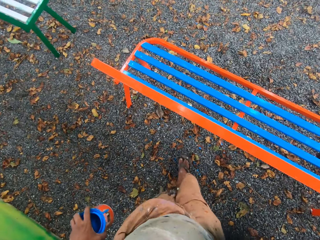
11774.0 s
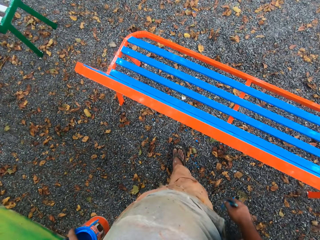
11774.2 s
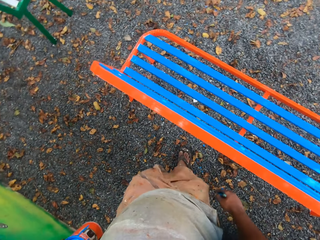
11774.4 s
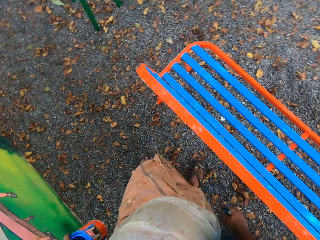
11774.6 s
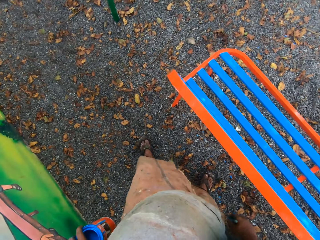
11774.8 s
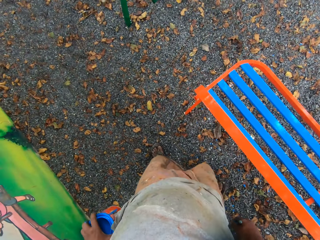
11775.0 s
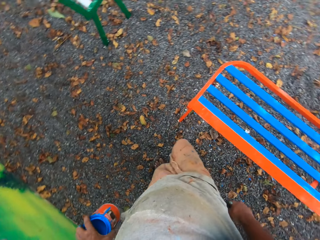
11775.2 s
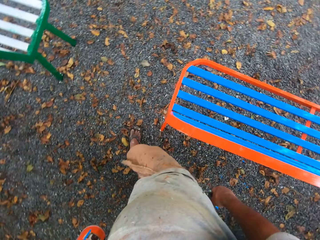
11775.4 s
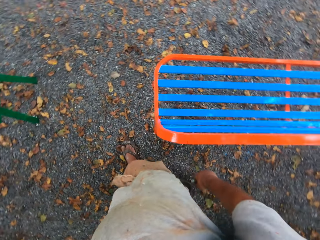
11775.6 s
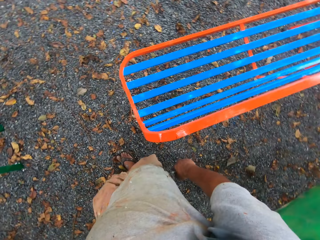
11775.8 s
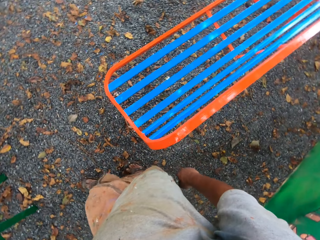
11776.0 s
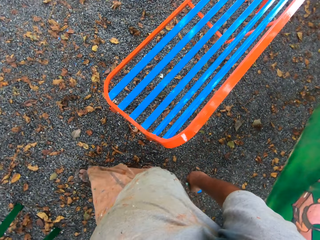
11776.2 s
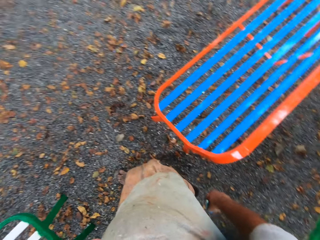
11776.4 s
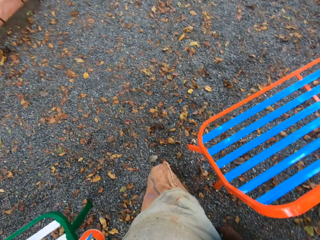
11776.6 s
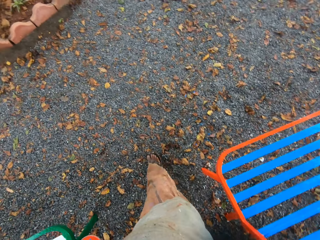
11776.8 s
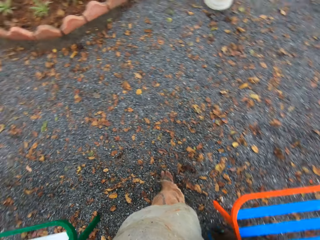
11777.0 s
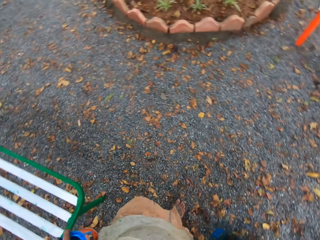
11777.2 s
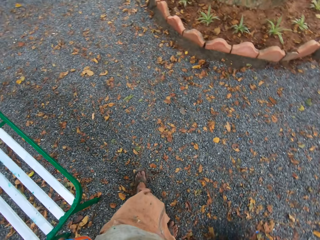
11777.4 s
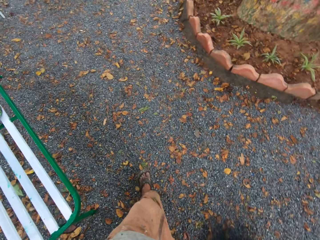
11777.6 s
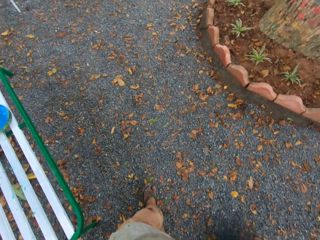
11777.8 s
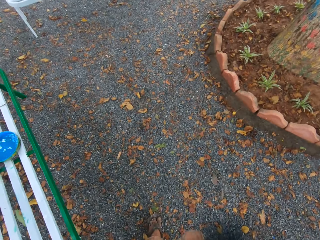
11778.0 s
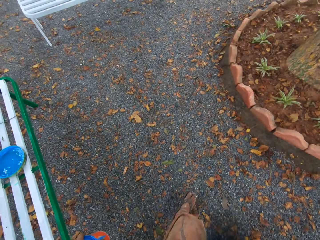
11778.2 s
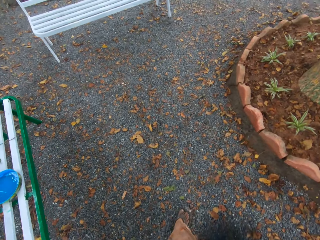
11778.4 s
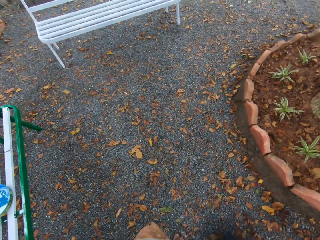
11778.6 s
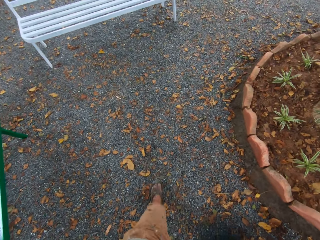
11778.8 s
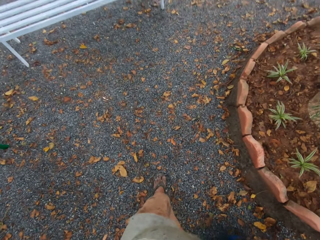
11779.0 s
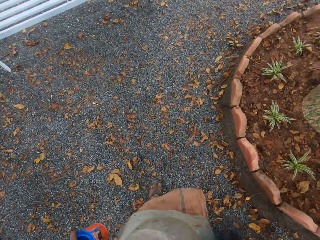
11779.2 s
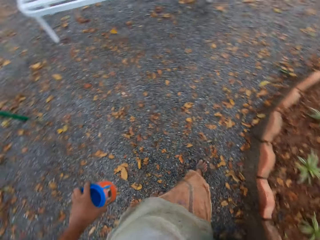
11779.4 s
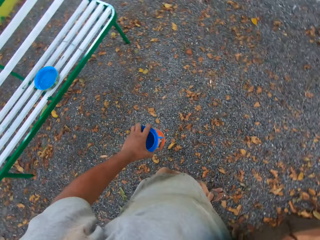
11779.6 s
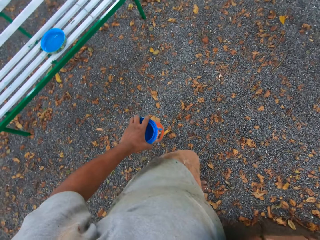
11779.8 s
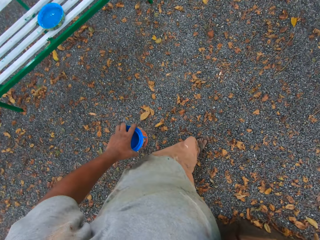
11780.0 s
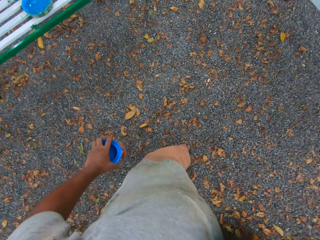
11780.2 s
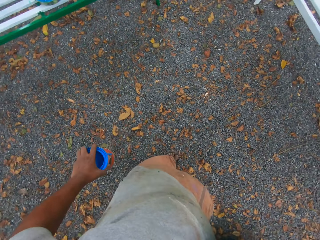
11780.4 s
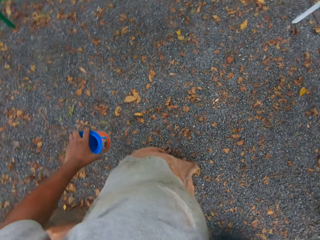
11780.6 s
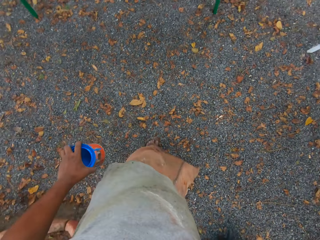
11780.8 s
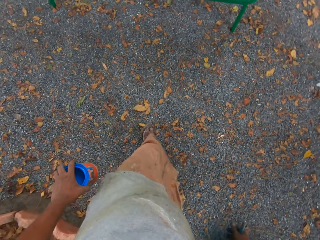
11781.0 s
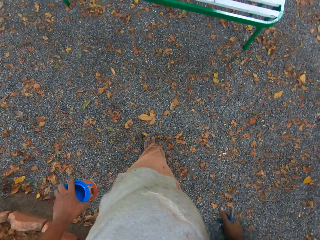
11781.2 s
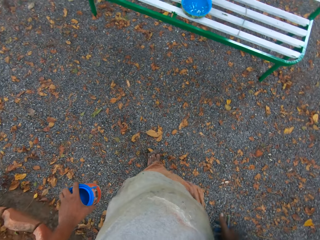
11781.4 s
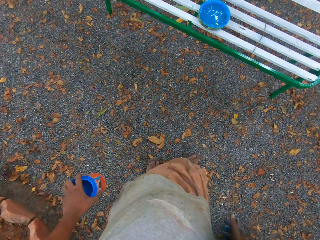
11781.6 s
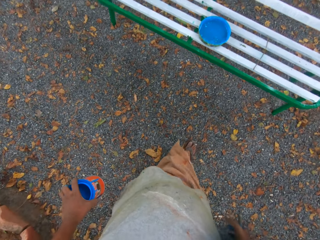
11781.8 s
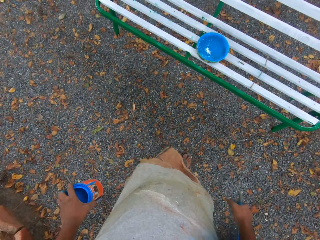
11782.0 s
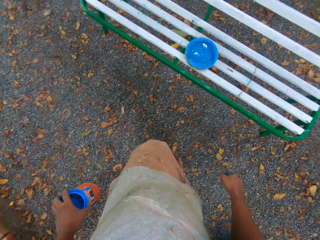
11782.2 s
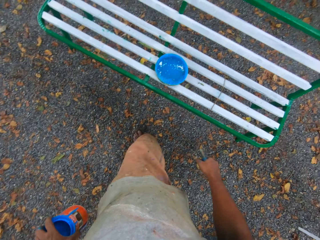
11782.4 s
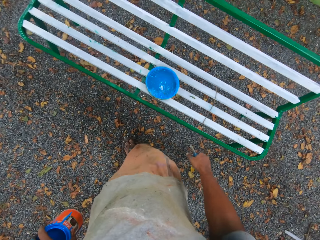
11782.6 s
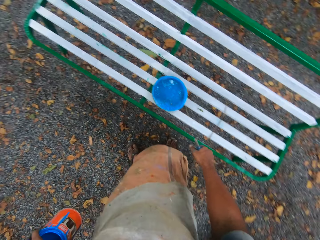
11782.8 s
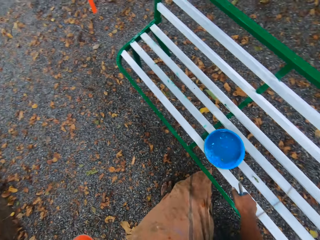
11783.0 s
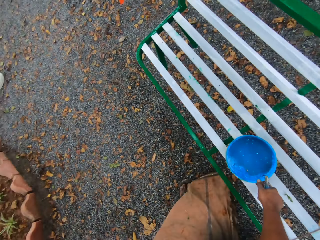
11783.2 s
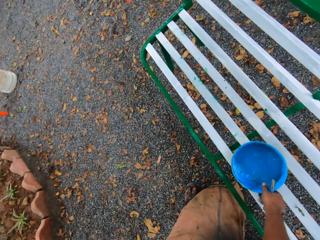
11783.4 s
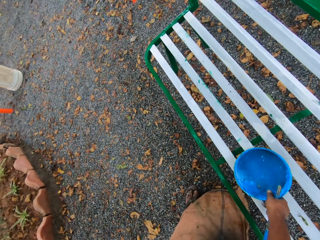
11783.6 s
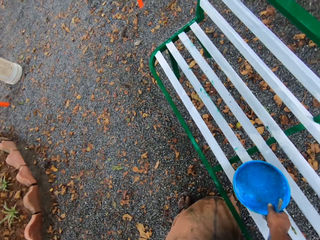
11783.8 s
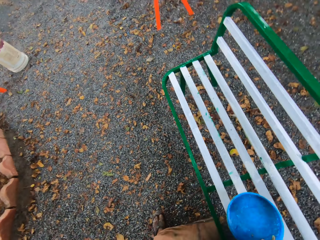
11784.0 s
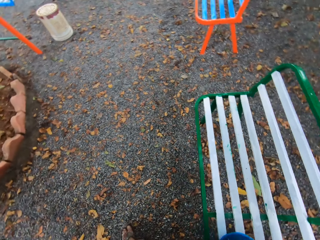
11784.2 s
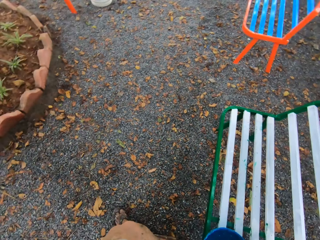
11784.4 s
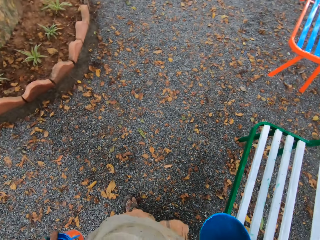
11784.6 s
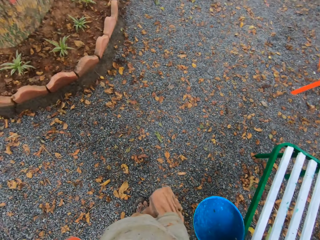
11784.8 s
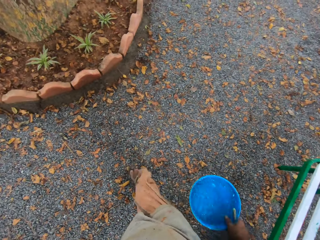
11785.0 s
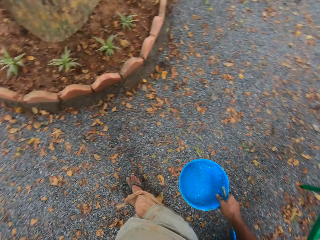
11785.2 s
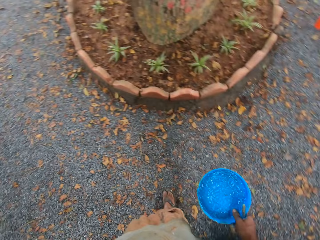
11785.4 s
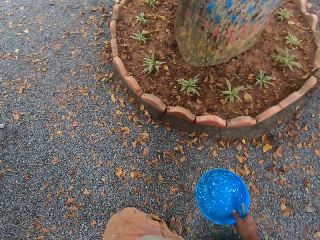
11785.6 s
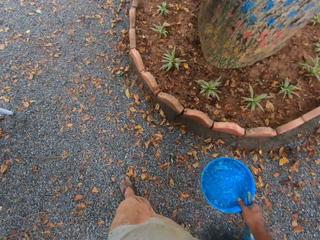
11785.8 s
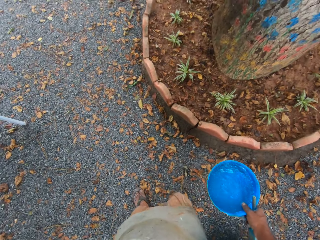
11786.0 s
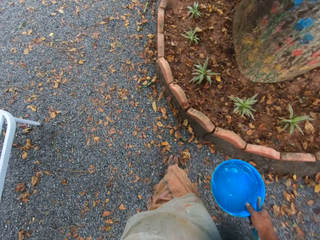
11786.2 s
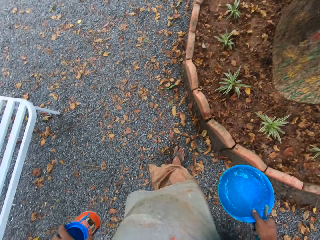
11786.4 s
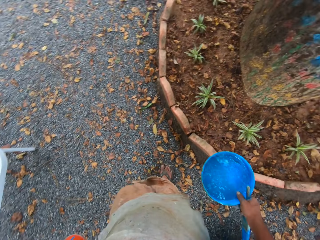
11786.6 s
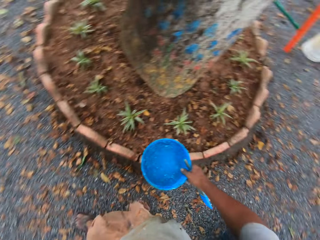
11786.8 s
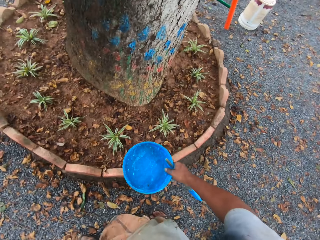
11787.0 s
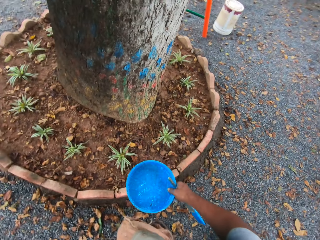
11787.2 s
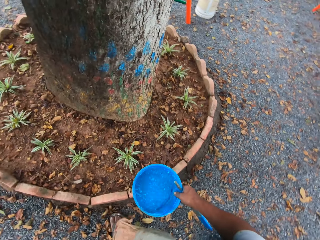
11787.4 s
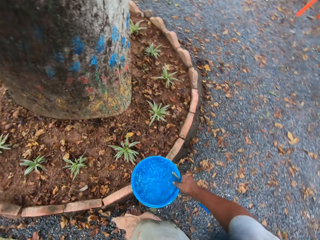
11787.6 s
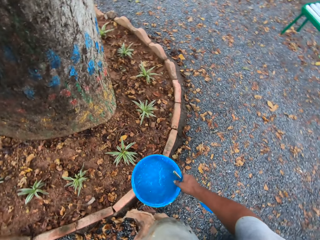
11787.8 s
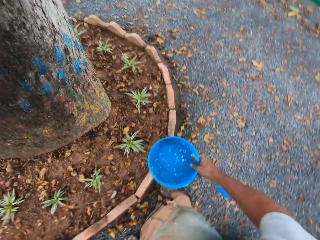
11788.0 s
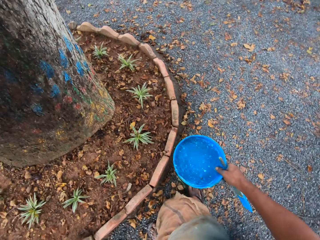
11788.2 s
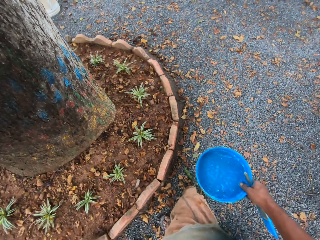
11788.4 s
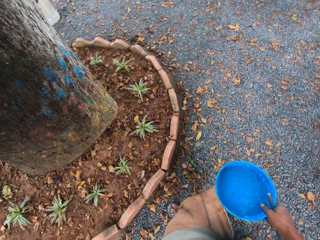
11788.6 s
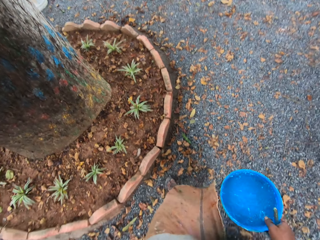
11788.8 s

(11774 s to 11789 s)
The camera wearer walks towards a chair. He picks up a container with water. He carries a bowl of water on the chair with his right hand. He walks around the compound, and walks behind the chair.

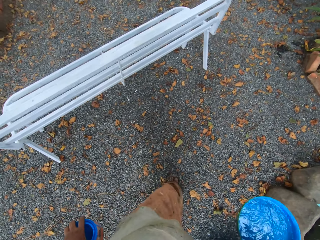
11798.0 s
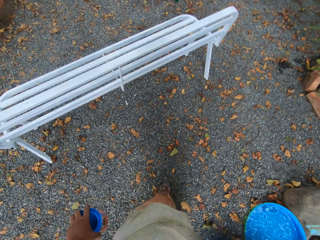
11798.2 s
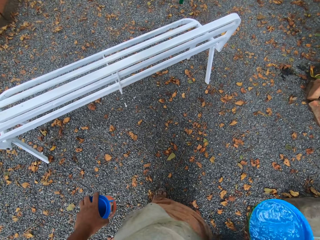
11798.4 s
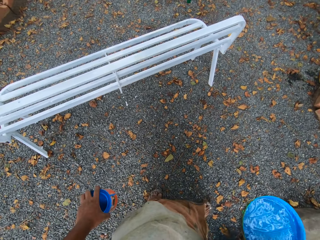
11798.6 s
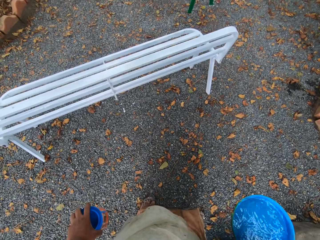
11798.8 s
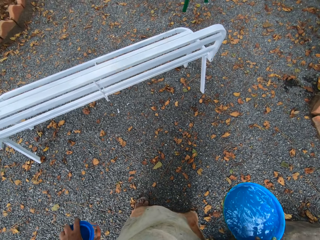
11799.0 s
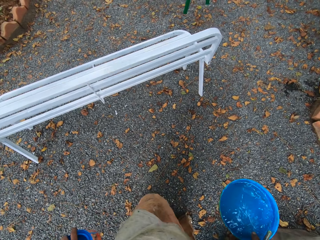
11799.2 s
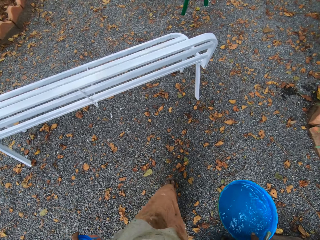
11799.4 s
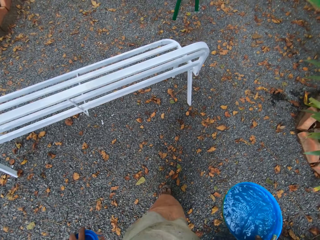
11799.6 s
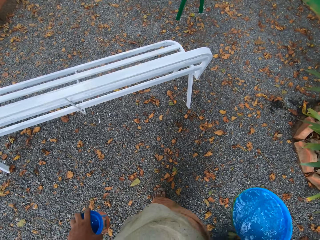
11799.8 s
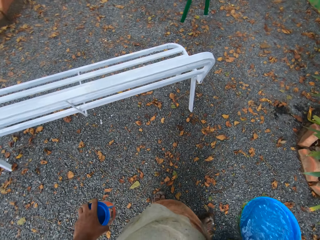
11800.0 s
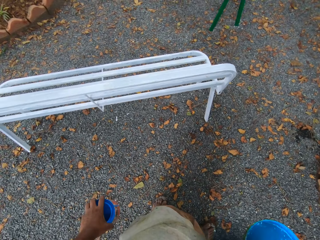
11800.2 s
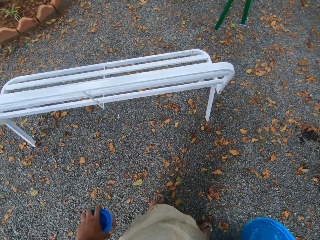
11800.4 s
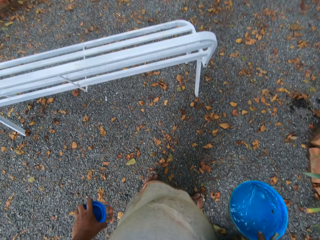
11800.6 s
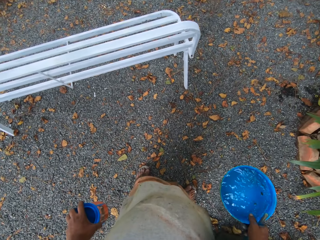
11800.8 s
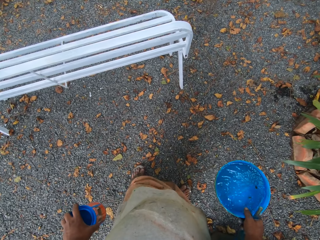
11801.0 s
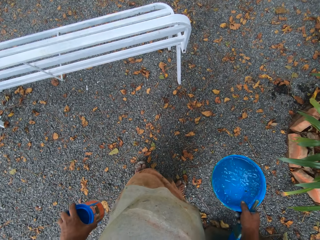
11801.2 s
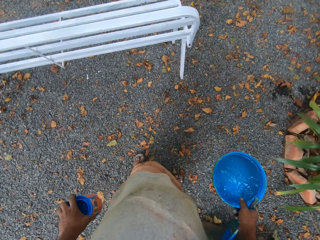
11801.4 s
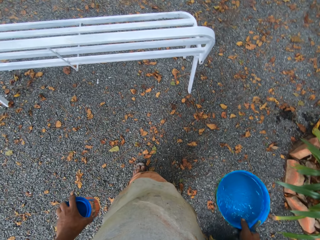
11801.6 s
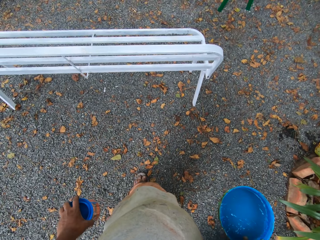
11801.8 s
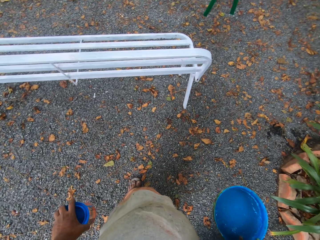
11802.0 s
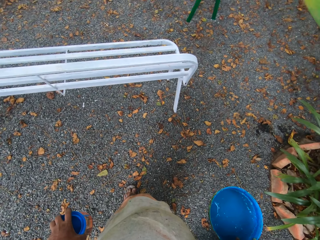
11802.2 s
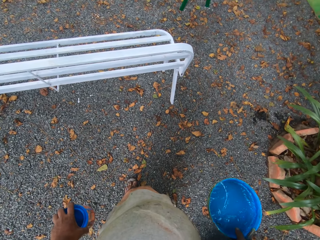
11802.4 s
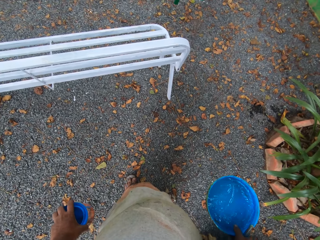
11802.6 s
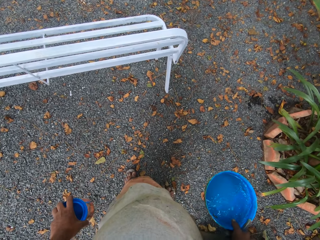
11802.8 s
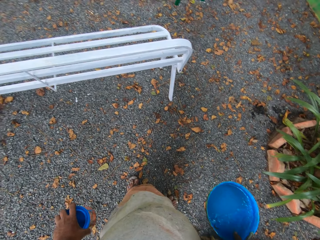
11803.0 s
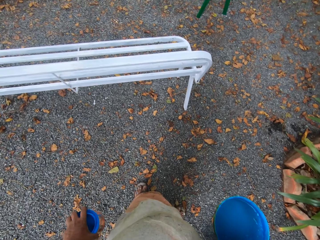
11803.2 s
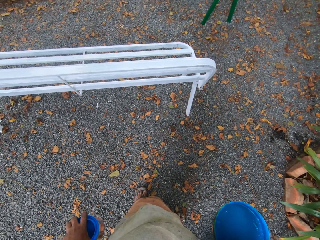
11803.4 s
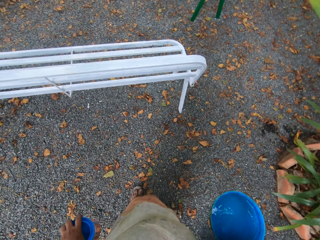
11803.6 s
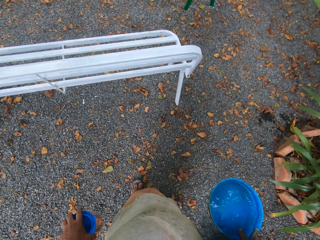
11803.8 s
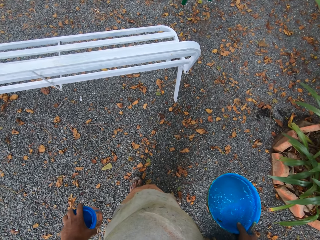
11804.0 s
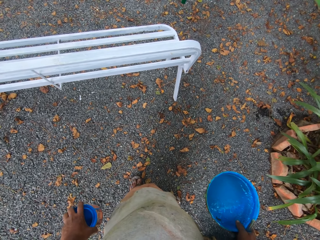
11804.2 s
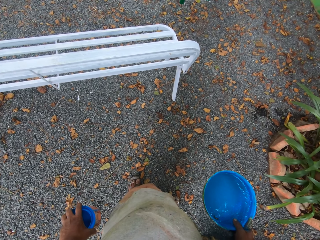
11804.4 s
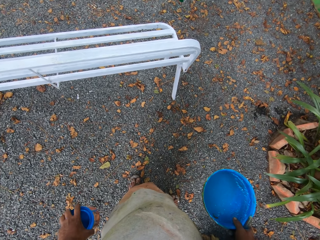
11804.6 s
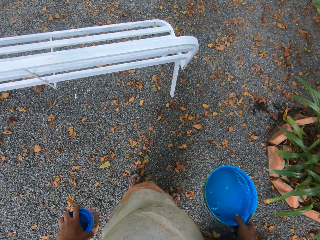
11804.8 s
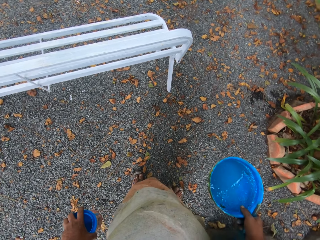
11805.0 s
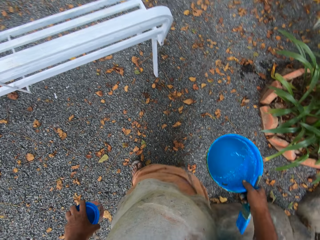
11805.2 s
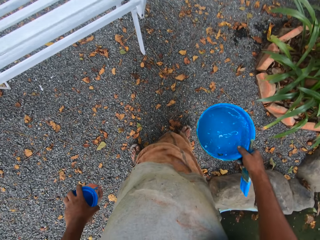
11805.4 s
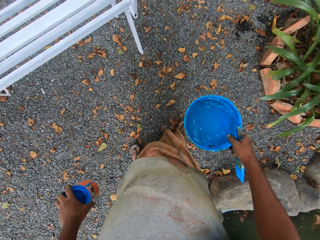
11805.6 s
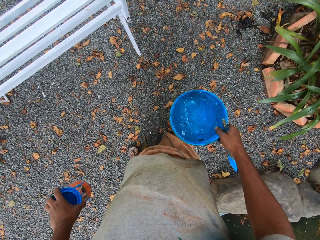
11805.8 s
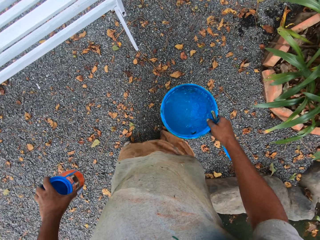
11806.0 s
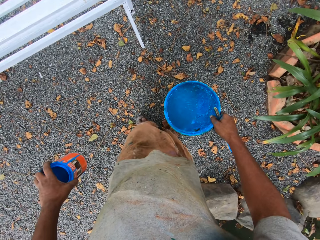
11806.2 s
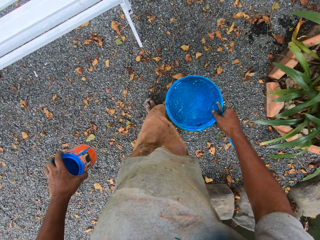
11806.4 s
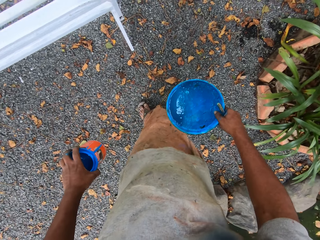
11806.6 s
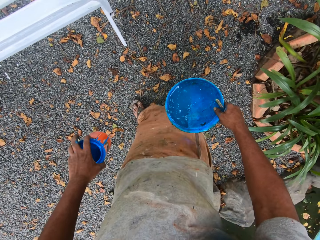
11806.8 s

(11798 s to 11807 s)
The camera wearer stands behind a metal bench.
